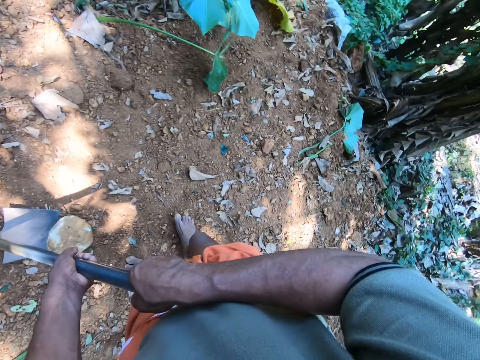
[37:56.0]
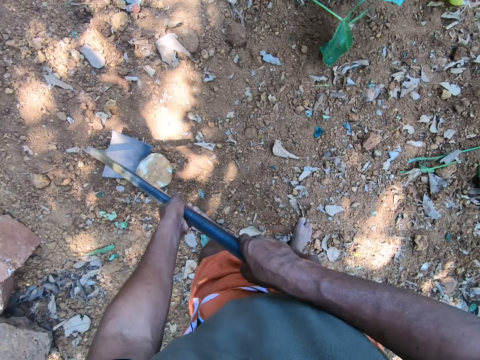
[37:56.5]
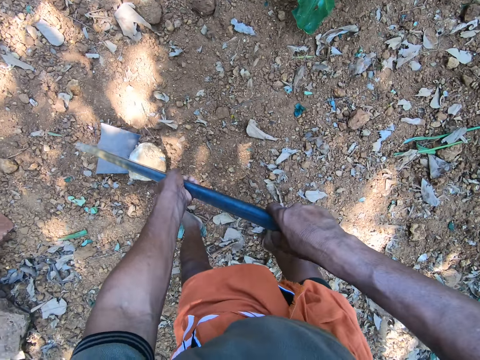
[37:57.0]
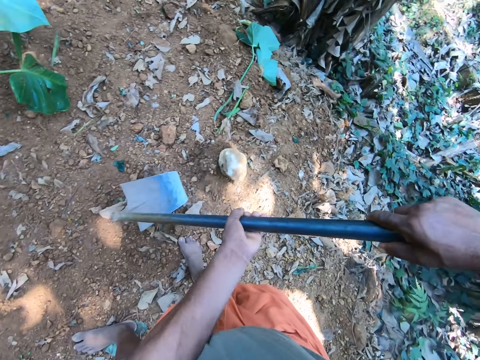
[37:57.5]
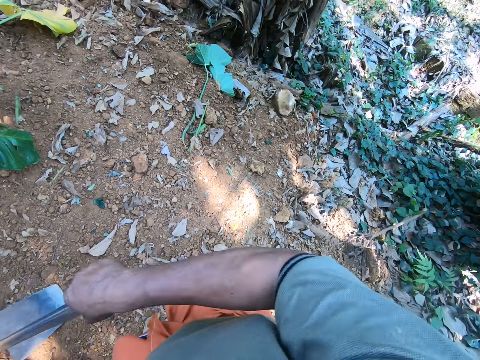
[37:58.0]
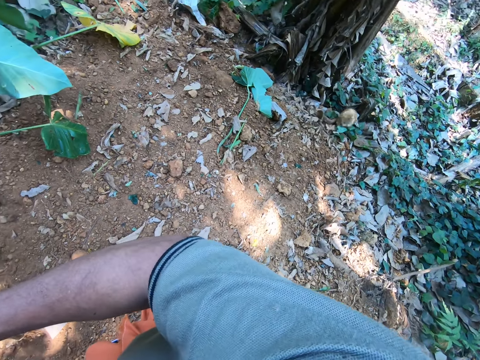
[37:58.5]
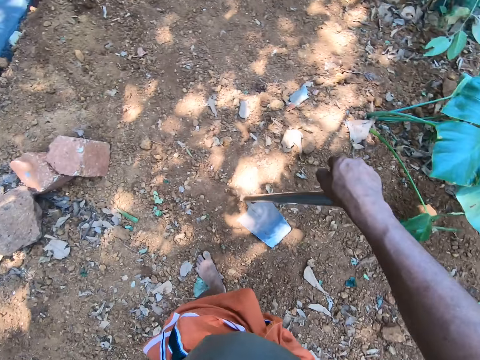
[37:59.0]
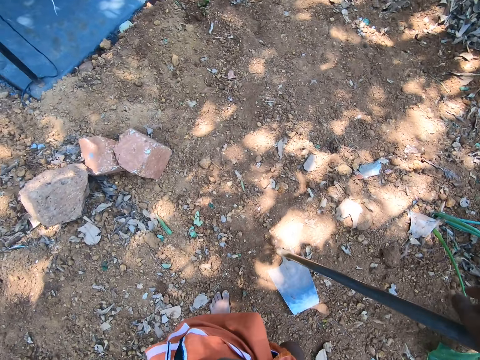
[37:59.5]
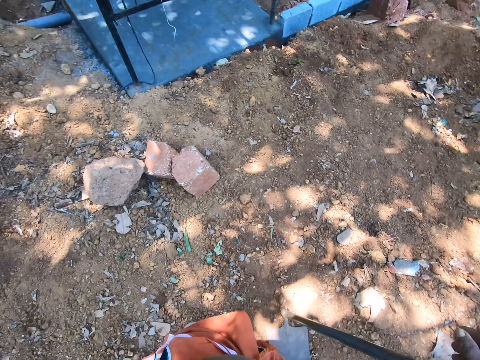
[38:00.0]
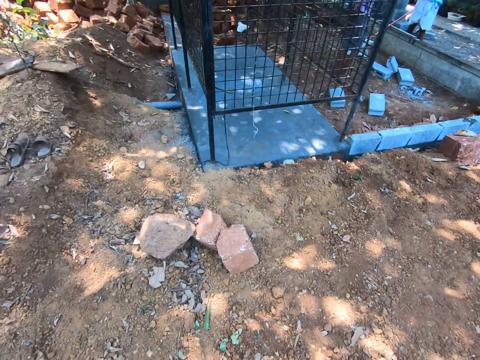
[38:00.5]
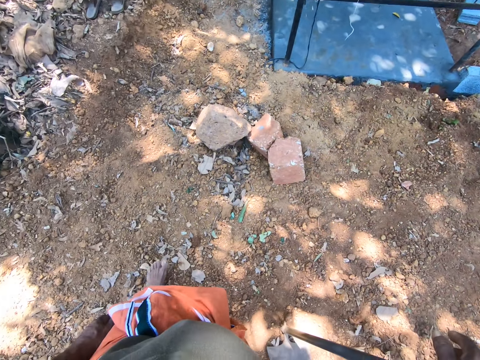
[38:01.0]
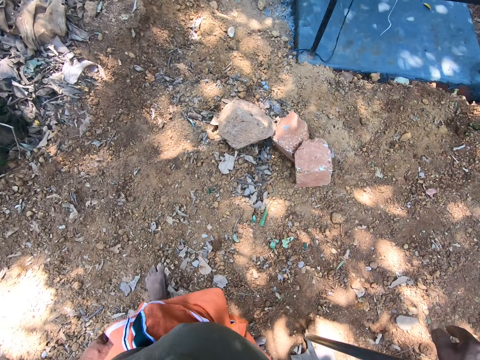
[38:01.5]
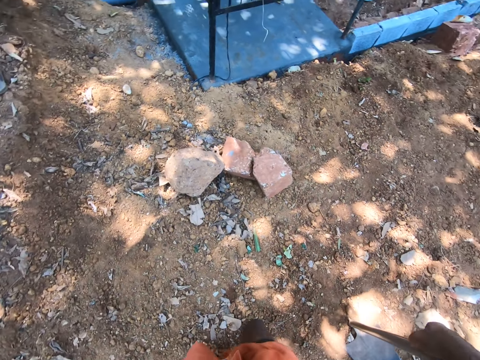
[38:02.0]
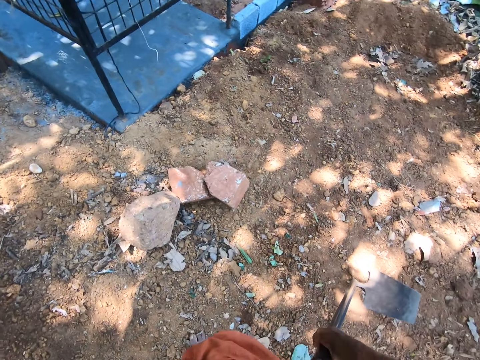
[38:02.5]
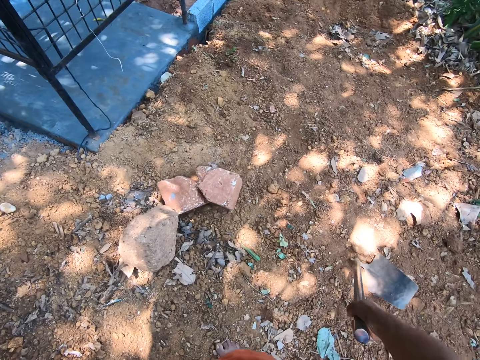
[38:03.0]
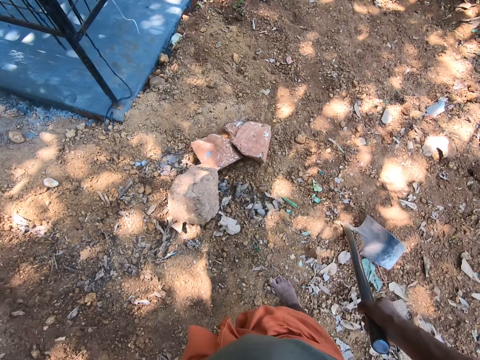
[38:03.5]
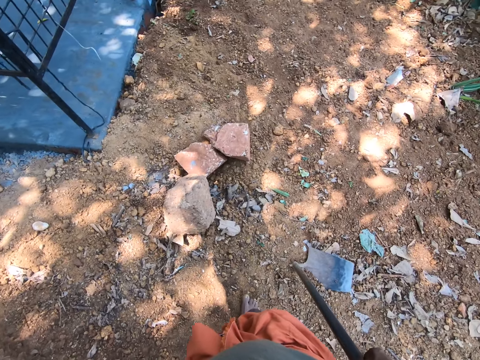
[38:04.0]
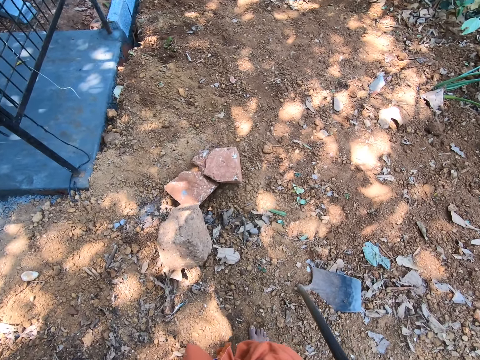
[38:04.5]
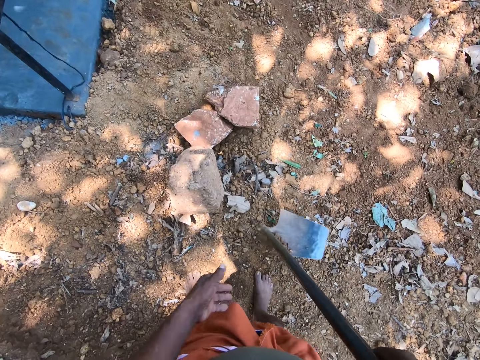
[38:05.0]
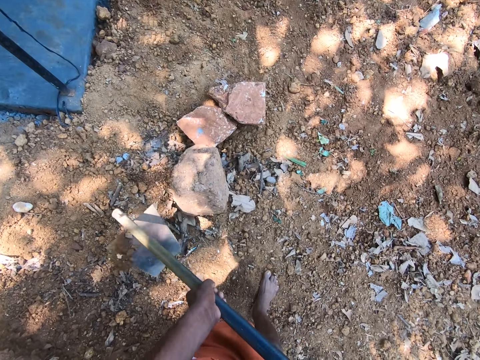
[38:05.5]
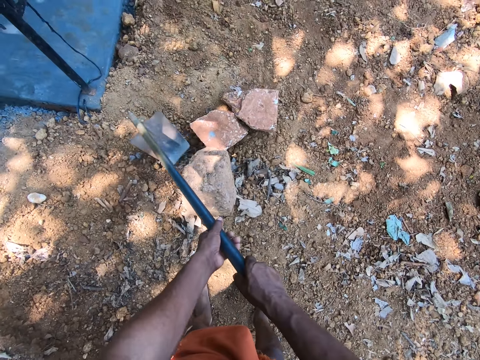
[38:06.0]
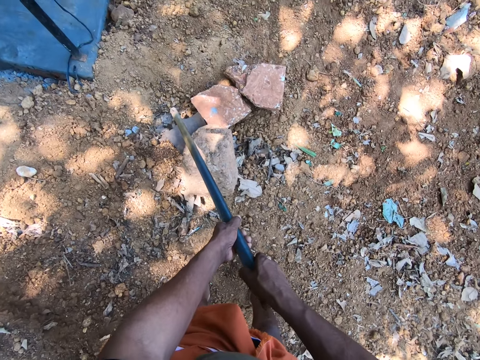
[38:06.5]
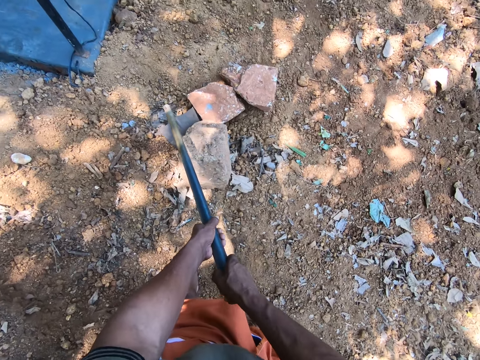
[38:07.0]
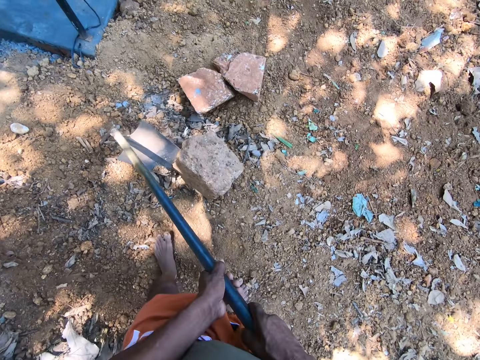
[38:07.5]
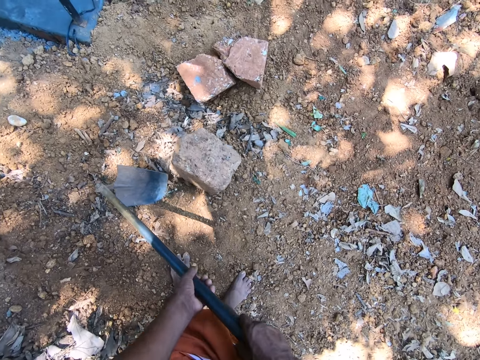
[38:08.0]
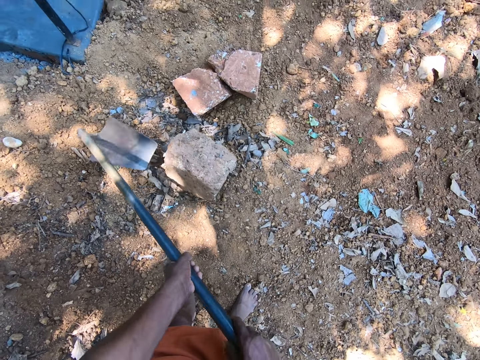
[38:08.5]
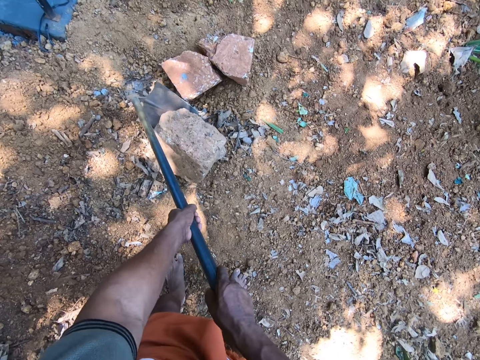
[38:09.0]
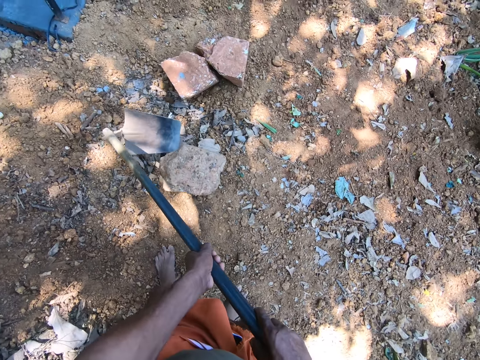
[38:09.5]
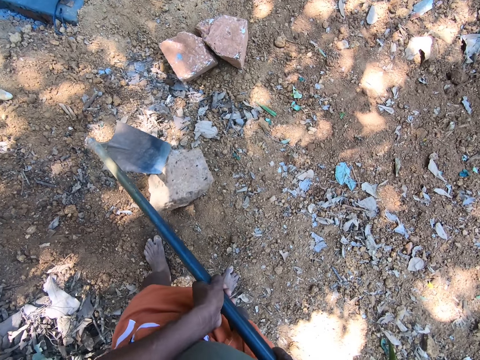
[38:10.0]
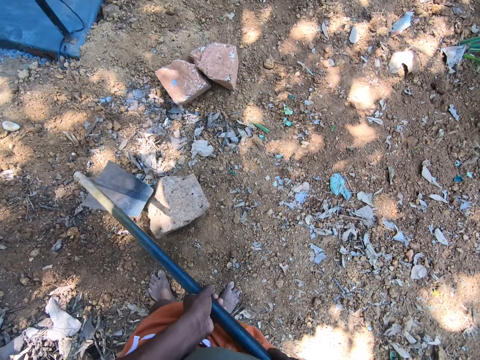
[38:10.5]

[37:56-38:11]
The camera wearer holds the hoe in his right hand. He looks around. He holds the hoe with both hands. He moves a stone on the ground with the hoe in both hands.

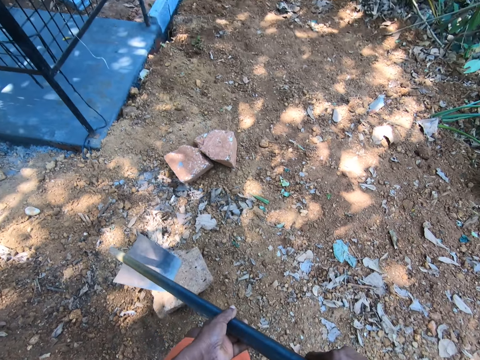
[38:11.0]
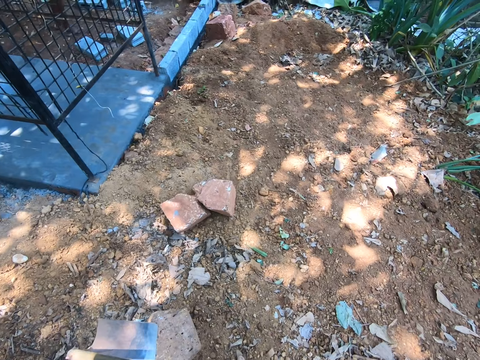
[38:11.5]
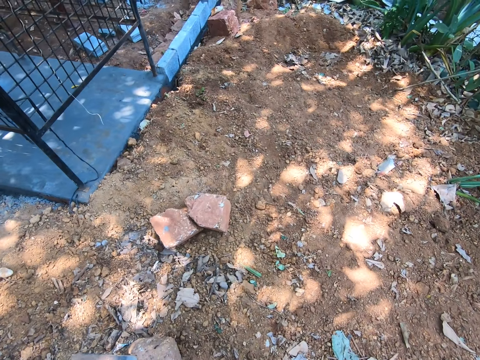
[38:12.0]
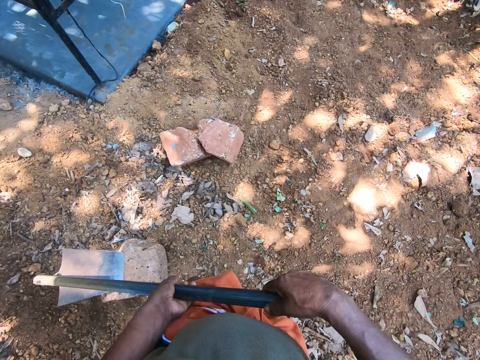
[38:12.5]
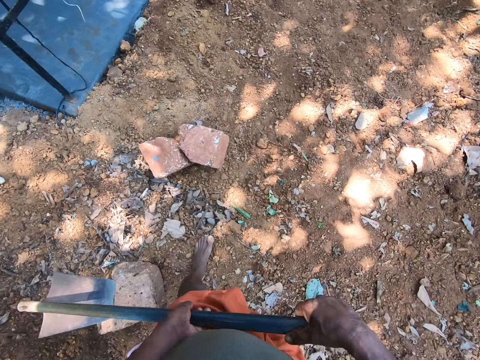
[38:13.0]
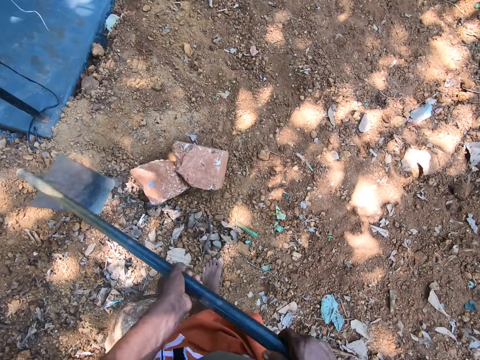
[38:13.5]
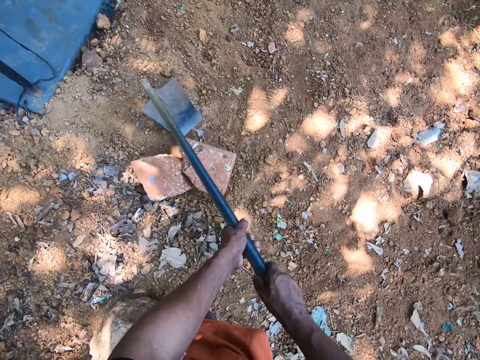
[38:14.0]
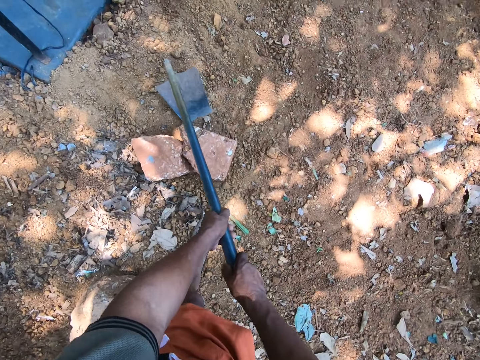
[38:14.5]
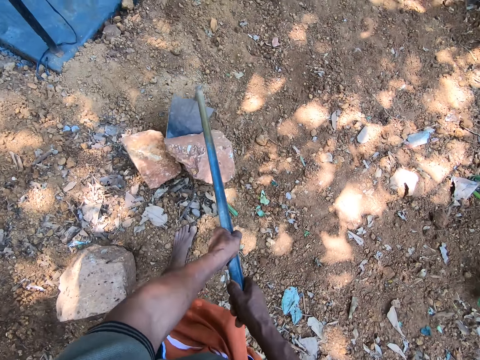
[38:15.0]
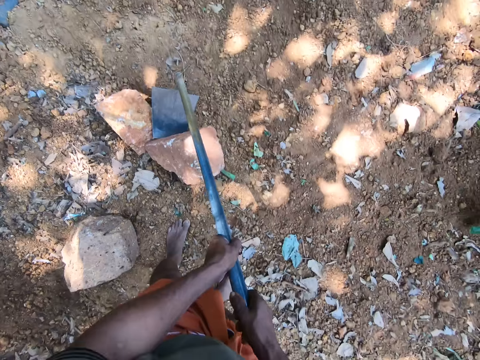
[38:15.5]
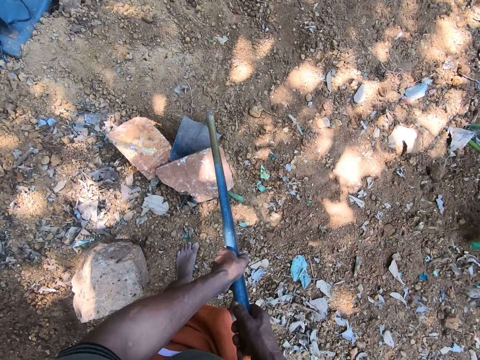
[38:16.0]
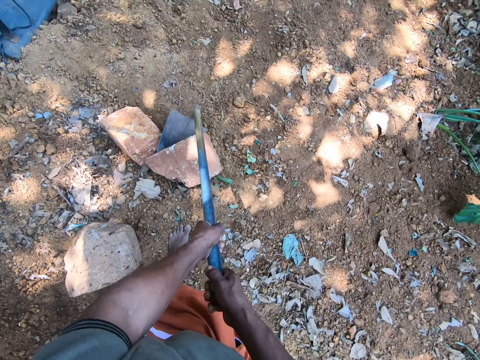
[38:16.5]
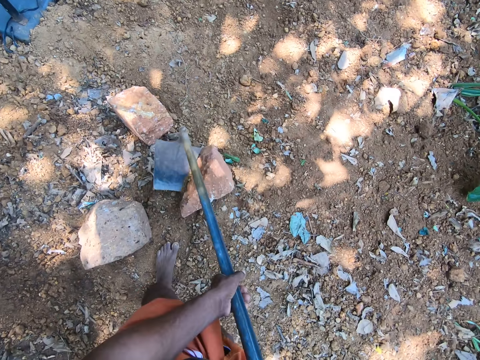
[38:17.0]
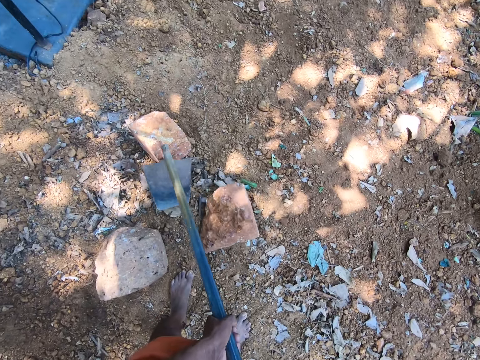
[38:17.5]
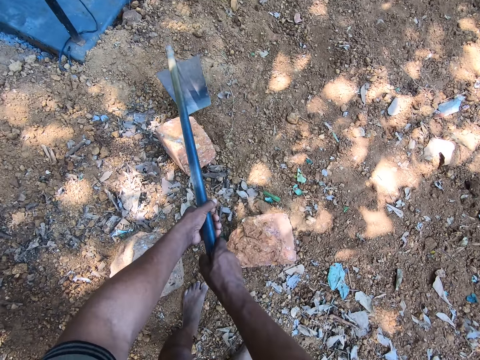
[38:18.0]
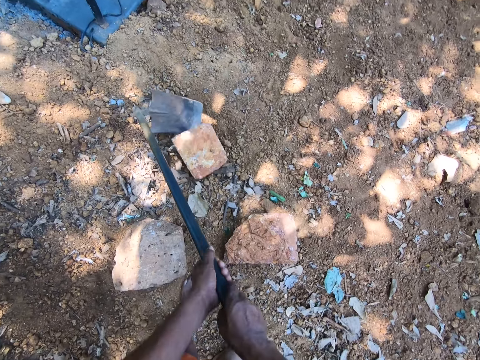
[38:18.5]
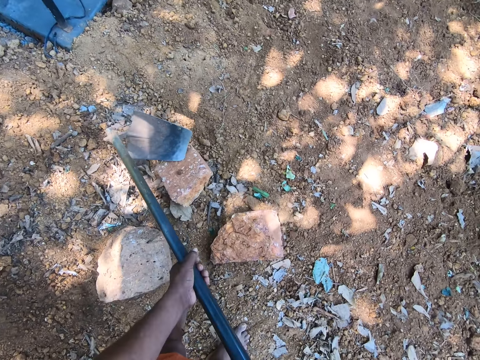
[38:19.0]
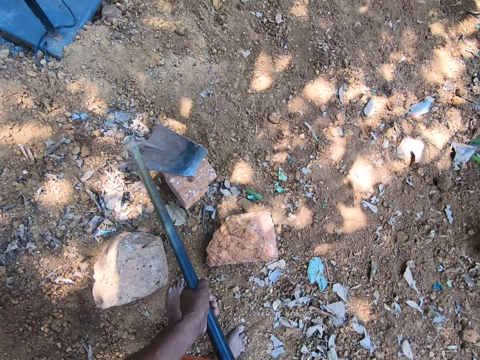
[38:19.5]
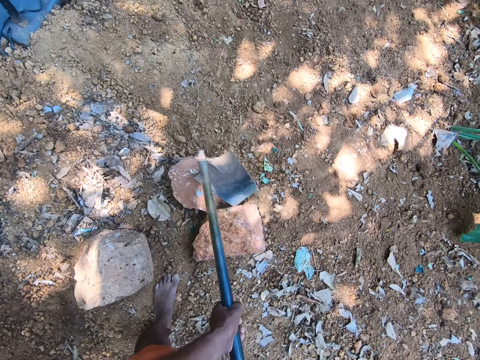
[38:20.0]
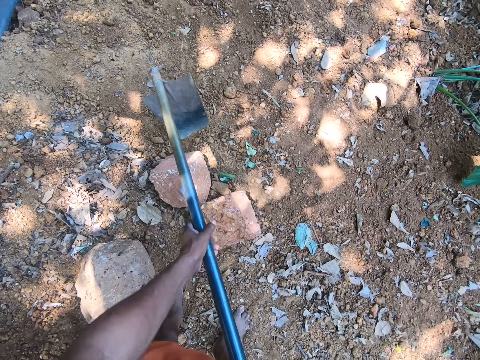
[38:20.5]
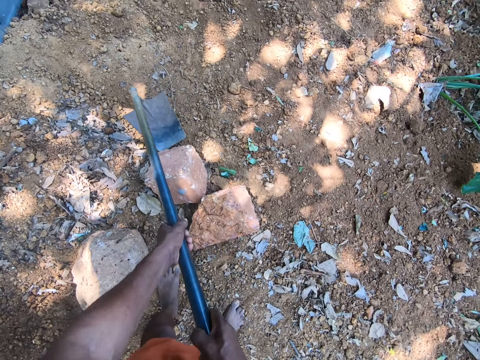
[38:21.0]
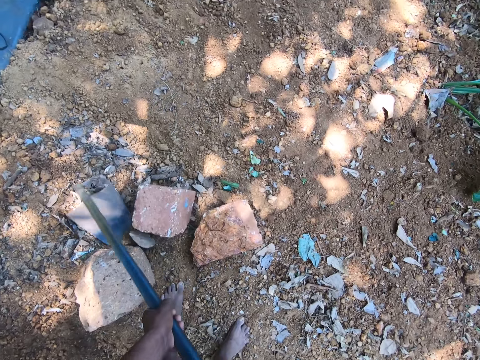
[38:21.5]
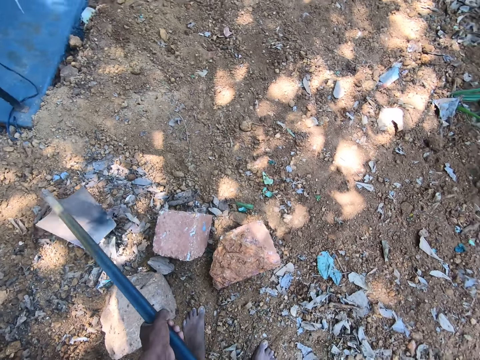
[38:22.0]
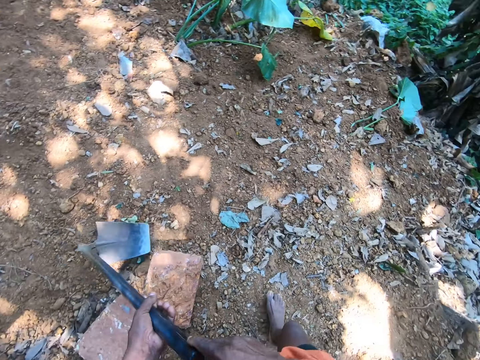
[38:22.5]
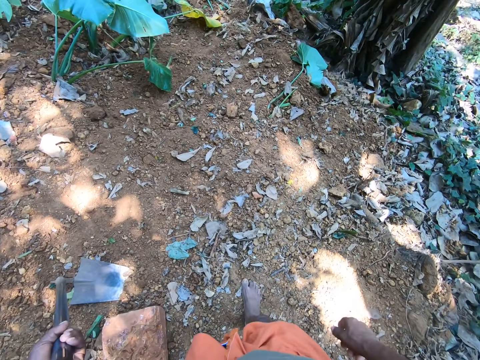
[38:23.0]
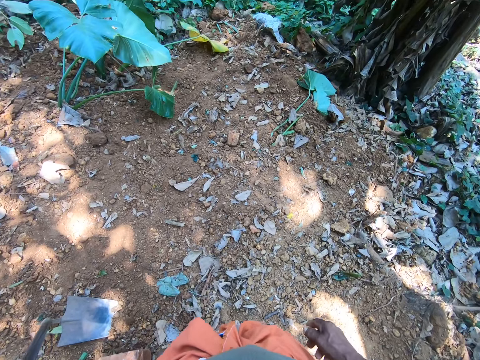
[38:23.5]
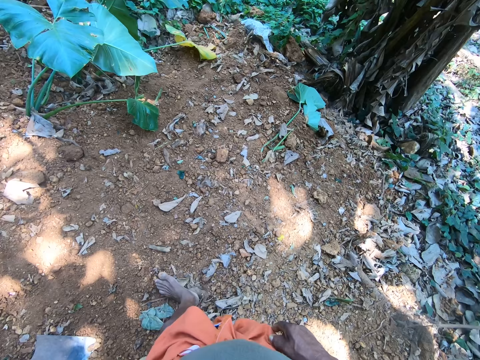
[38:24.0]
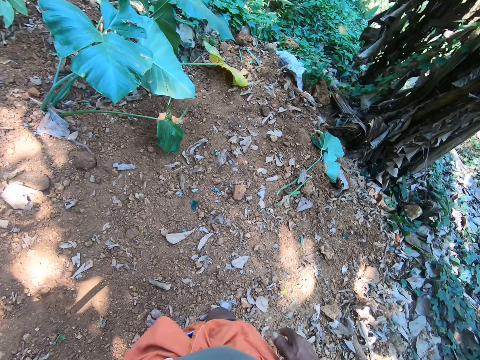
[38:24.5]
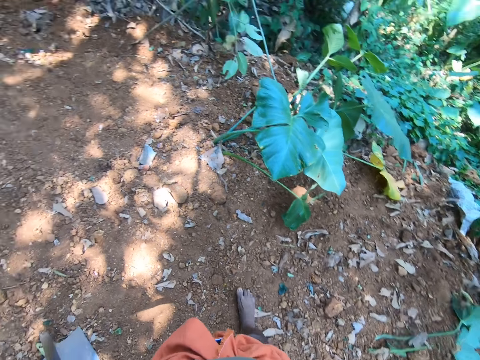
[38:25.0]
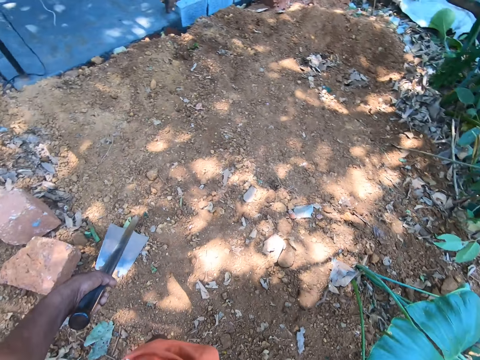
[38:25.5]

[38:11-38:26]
The camera wearer moves a stone on the ground with the hoe in both hands. He moves a stone again. He holds the hoe in his left hand. He walks around.
